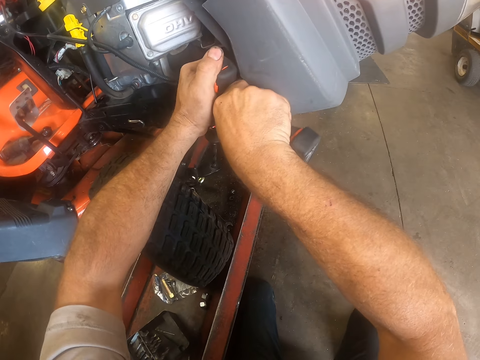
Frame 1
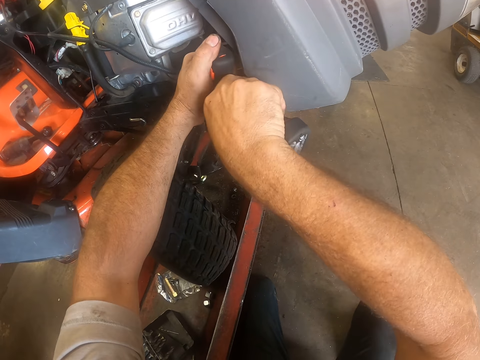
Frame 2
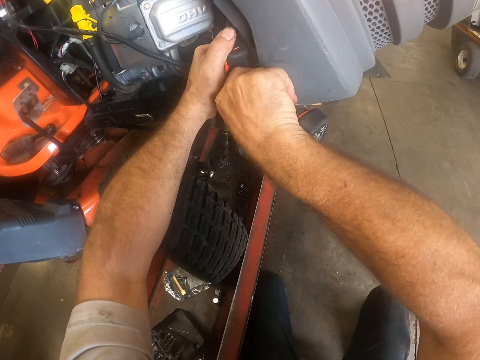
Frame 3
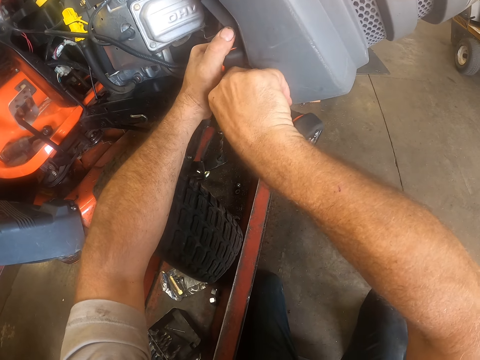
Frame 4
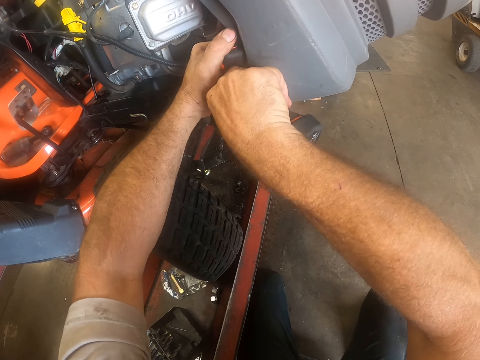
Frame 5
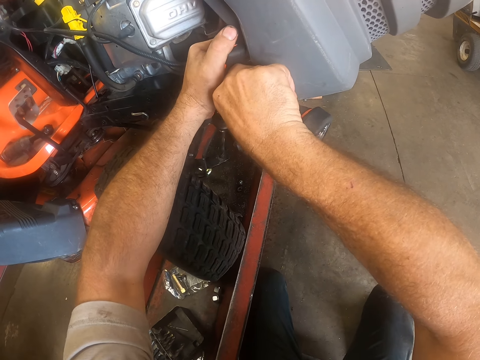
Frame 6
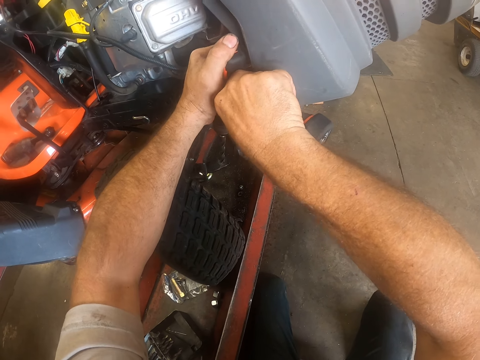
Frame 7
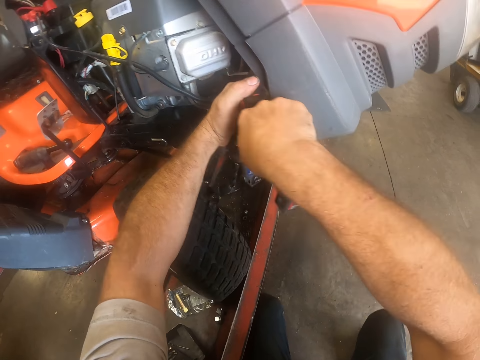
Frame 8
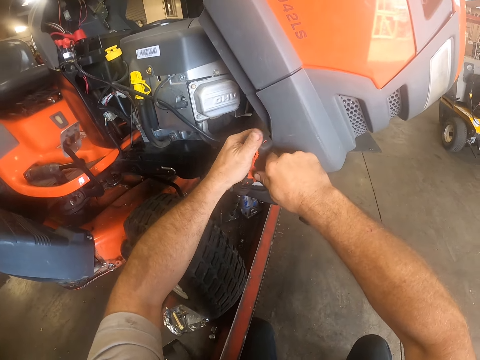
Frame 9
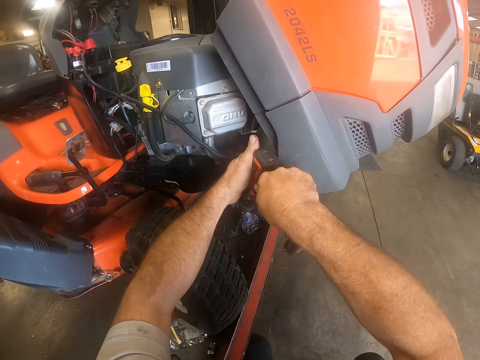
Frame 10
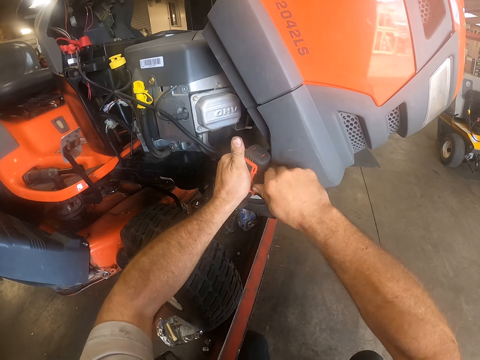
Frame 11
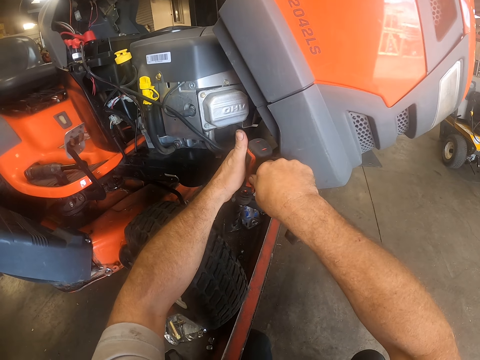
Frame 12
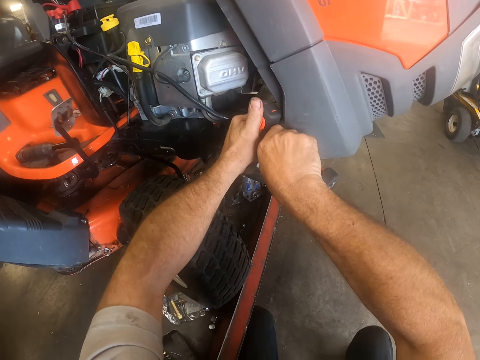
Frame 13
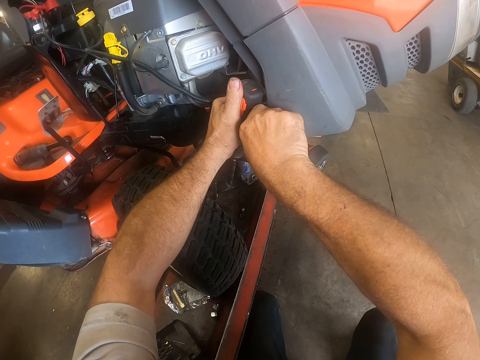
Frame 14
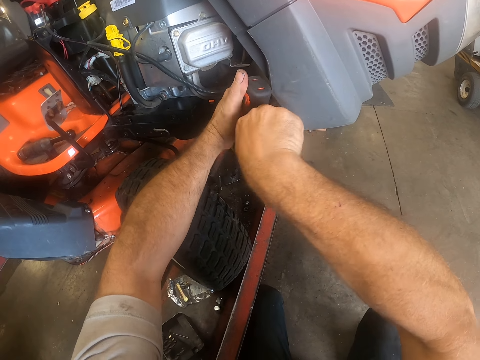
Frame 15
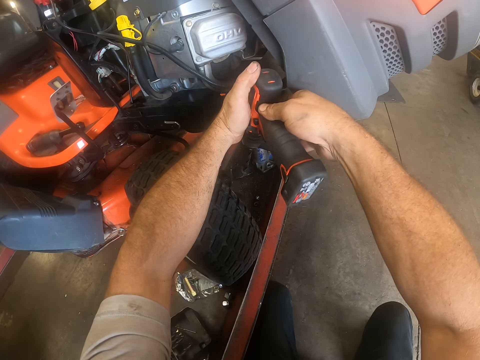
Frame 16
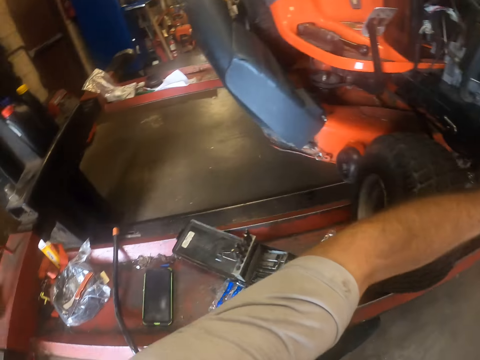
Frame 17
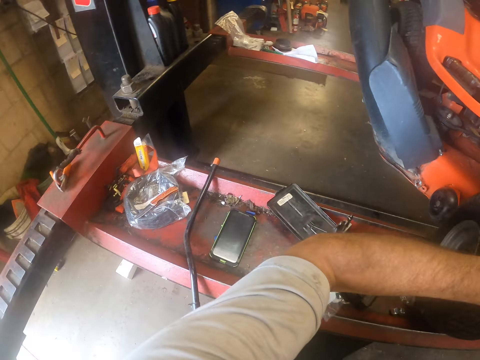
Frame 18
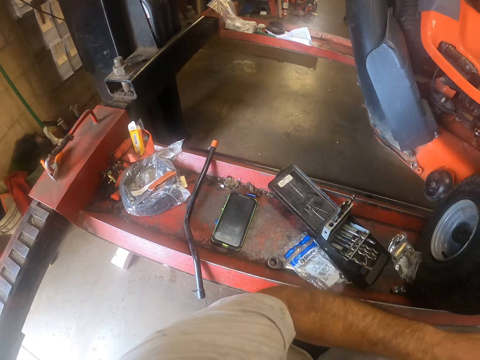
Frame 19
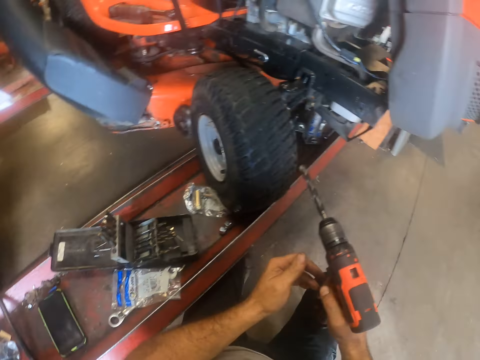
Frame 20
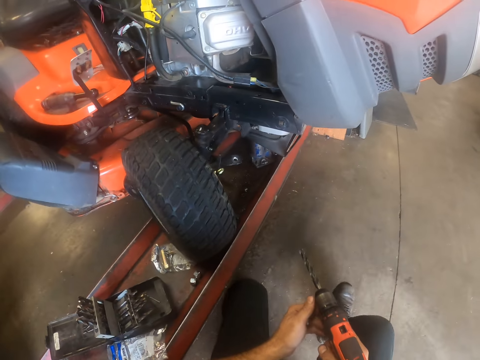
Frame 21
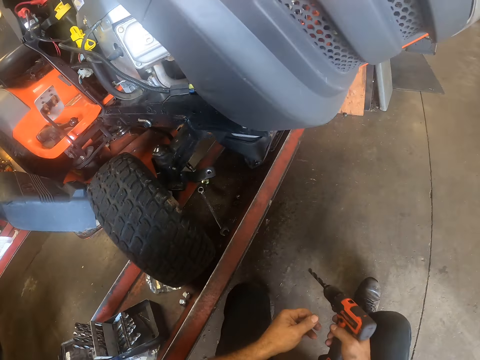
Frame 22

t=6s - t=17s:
The camera wearer drills the lawn mower on the lift with the cordless drill machine in his hands. He fixes the lawn mower with the drilling machine.

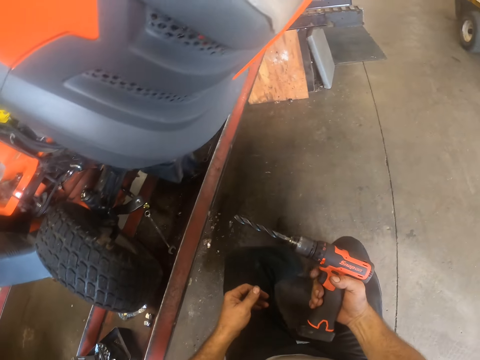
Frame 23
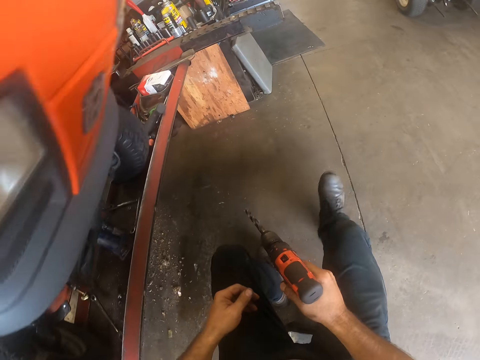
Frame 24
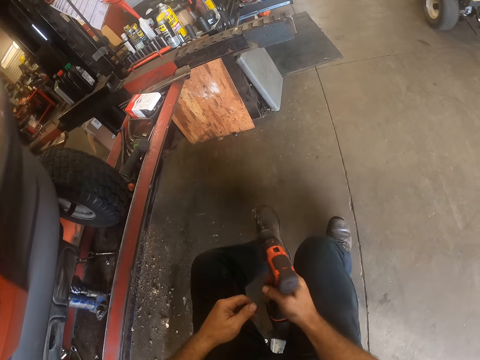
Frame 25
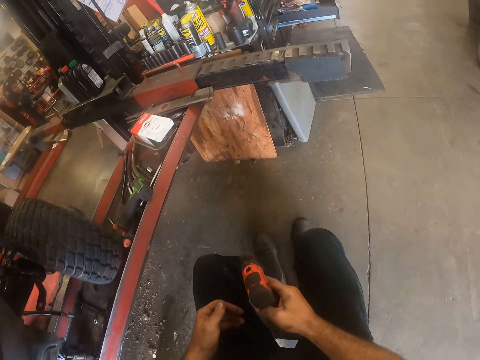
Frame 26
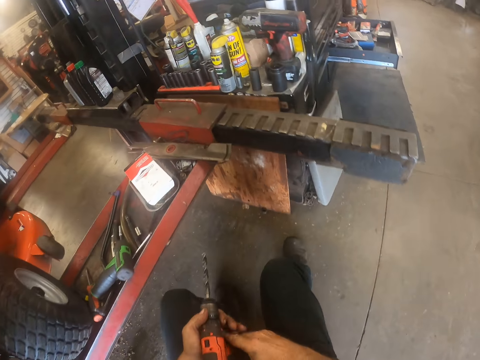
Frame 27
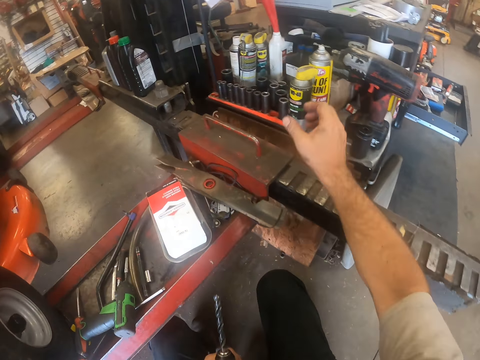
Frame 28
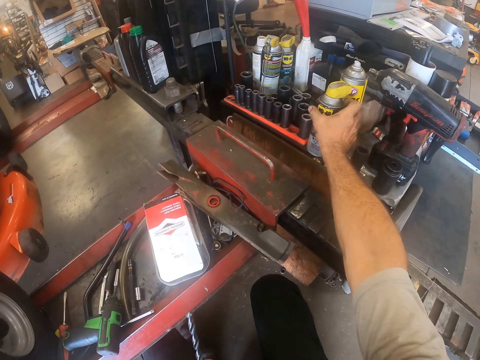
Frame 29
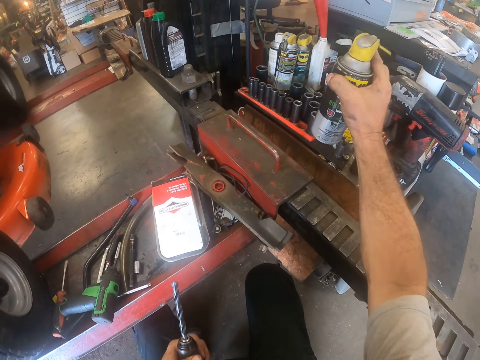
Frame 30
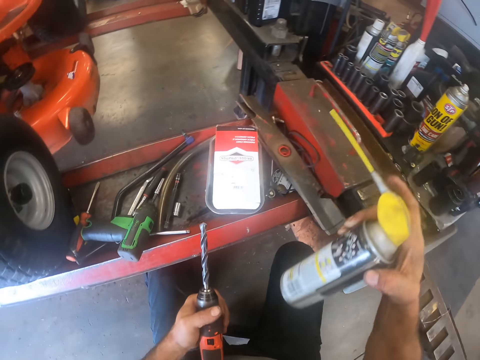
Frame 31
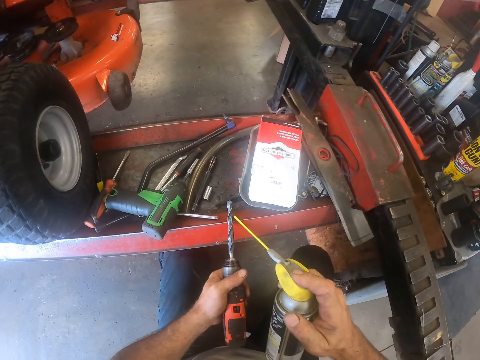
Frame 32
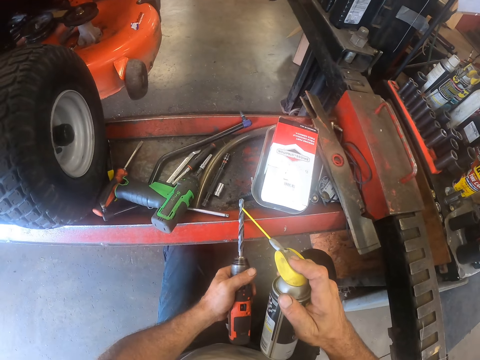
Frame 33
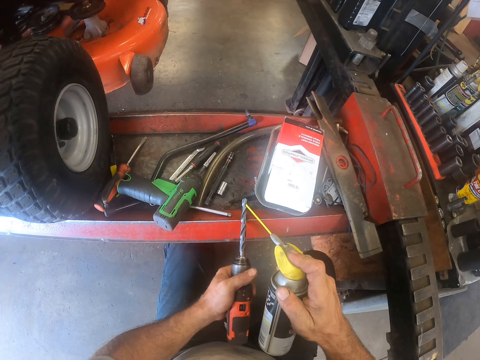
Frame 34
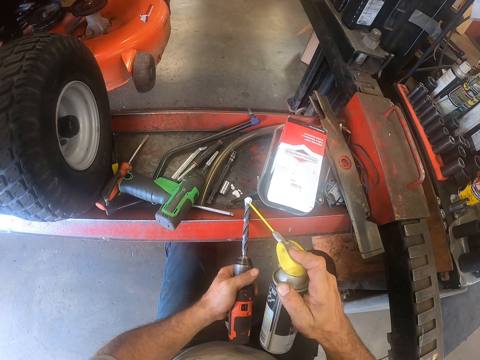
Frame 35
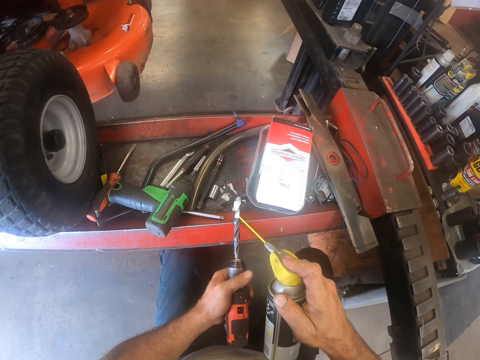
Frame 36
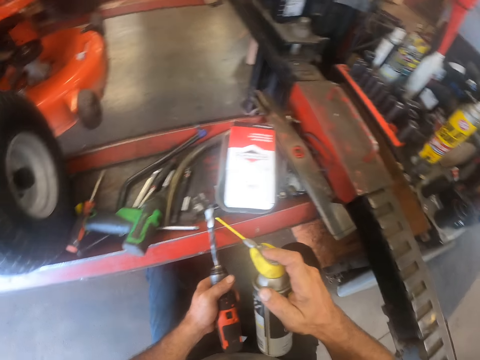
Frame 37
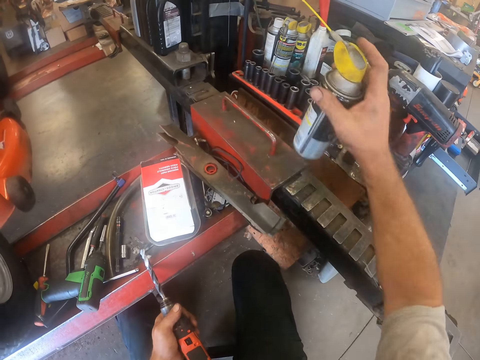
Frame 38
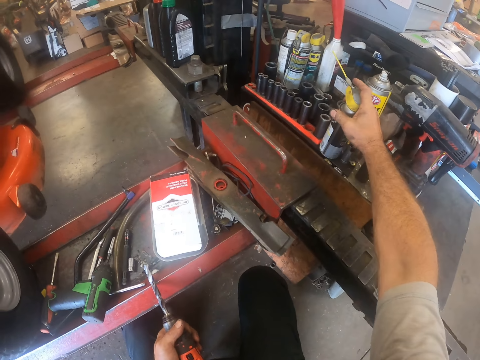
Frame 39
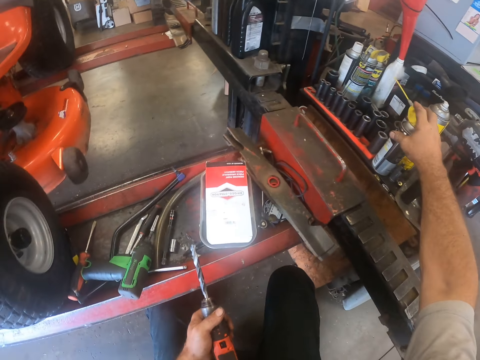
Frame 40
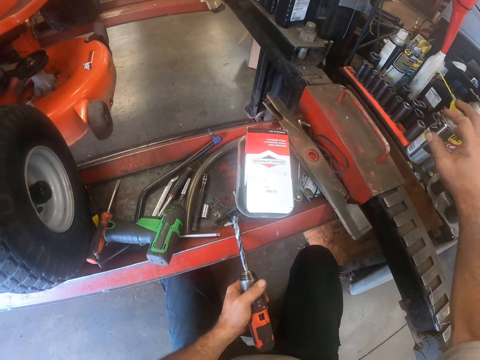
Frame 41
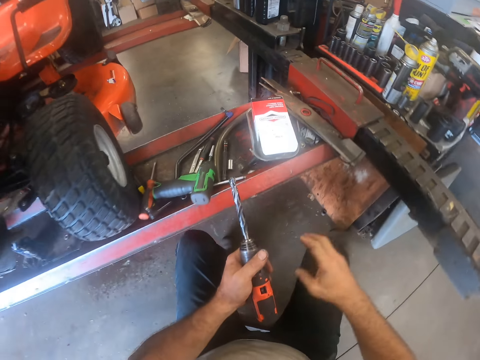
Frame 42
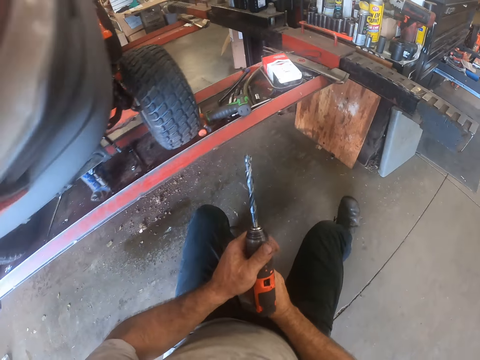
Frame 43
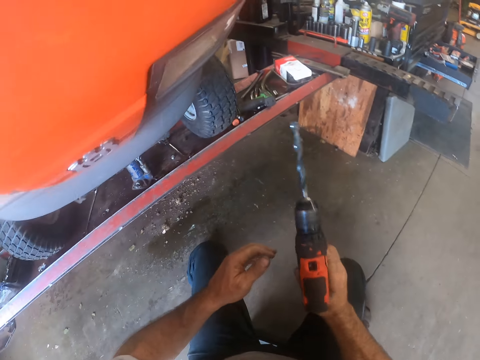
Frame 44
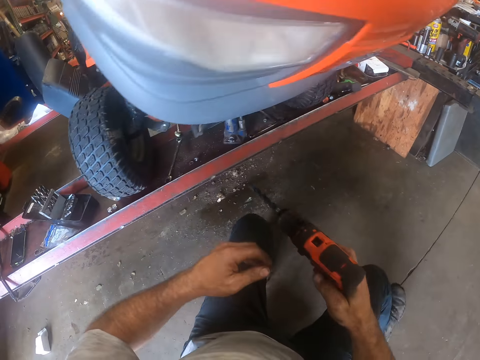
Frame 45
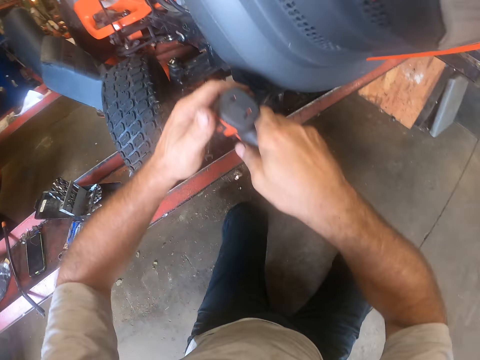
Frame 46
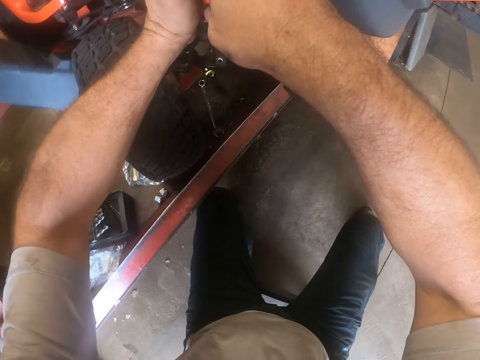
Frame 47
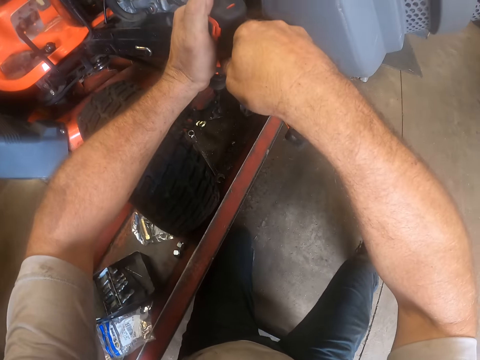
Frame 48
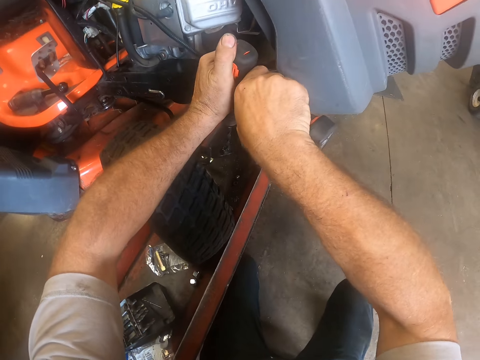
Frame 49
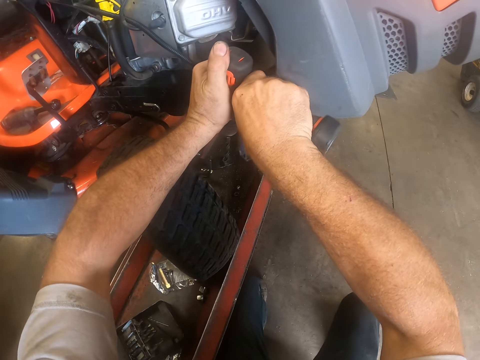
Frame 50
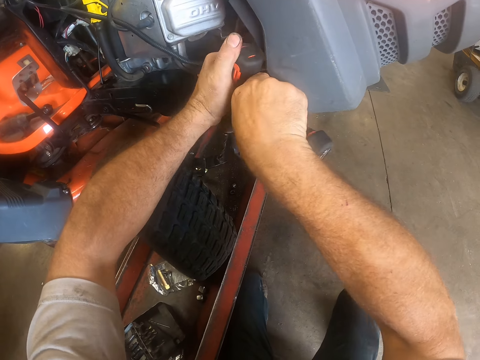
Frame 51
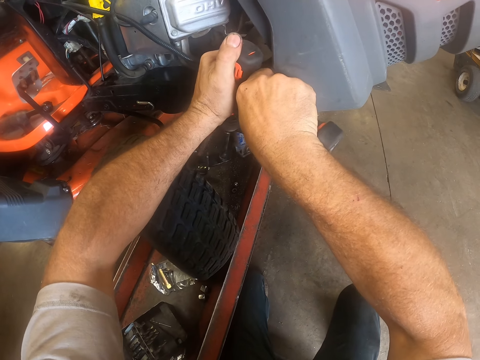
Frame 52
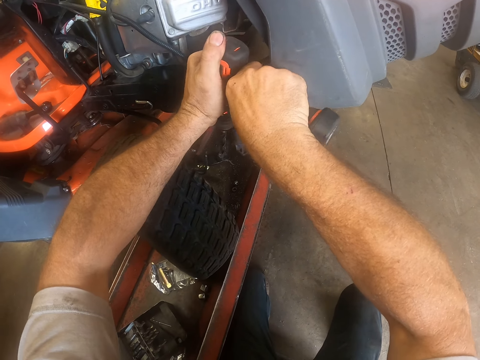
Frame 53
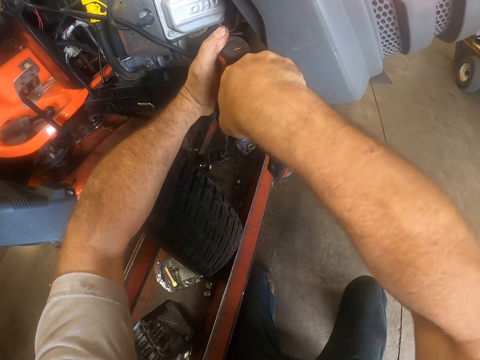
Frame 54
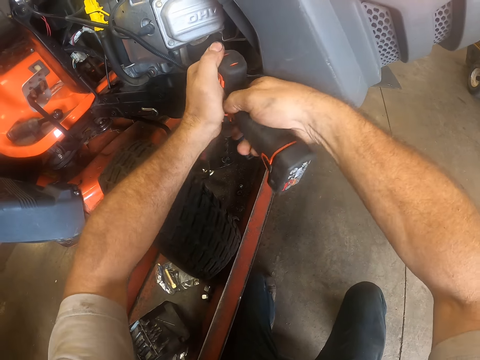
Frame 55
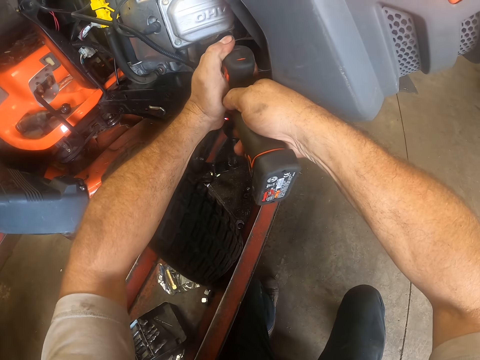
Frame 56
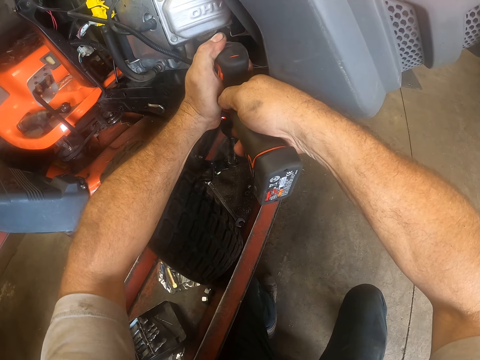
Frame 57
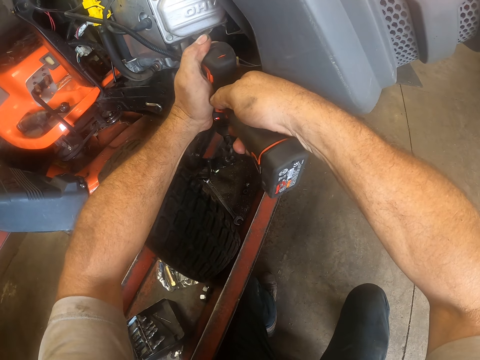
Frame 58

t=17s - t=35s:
The camera wearer moves with the chair. He picks up a lubricant spray from a table with equipment with his right hand. He sprays lubricant on the drill bit of the cordless drill machine with the lubricant spray in his right hand. He drops the lubricant spray on the table with equipment with his right hand. He moves backward with the chair. He drills the lawn mower on the lift with the cordless drill machine in his hands. He fixes the lawn mower engine with the drilling machine.
